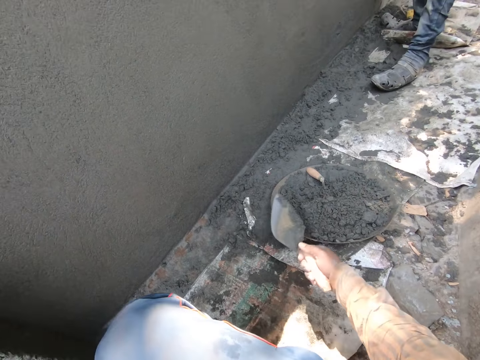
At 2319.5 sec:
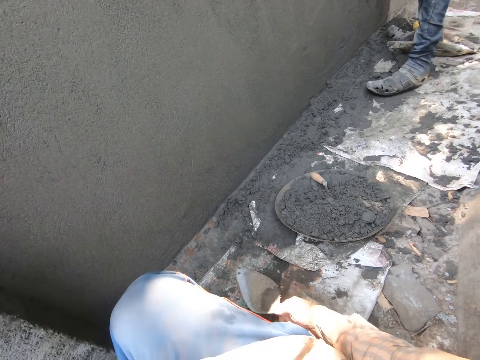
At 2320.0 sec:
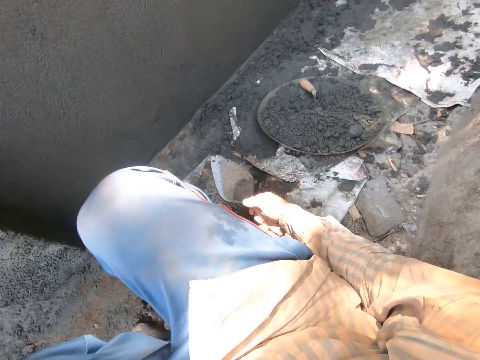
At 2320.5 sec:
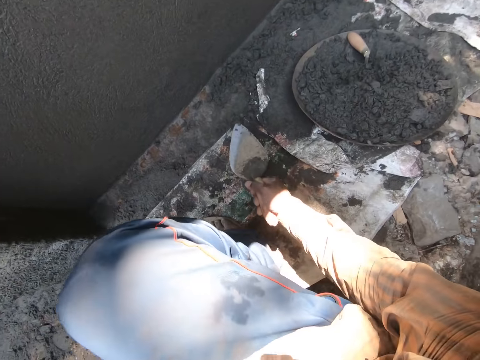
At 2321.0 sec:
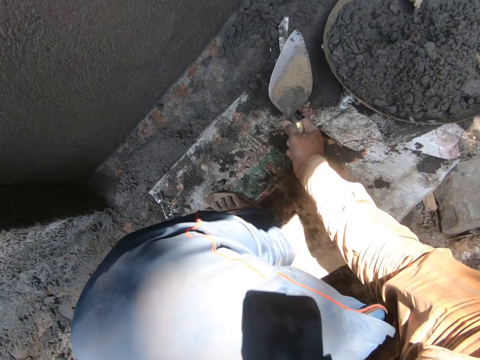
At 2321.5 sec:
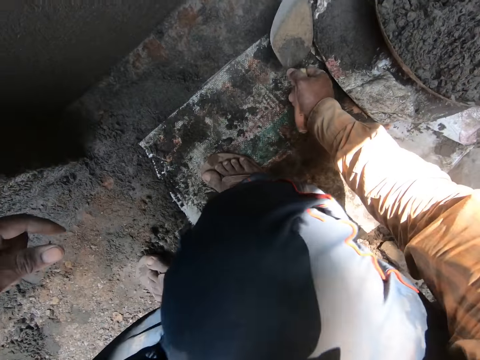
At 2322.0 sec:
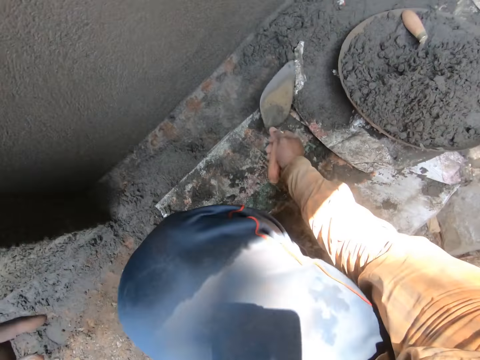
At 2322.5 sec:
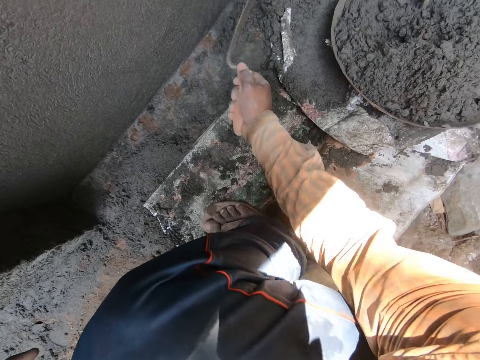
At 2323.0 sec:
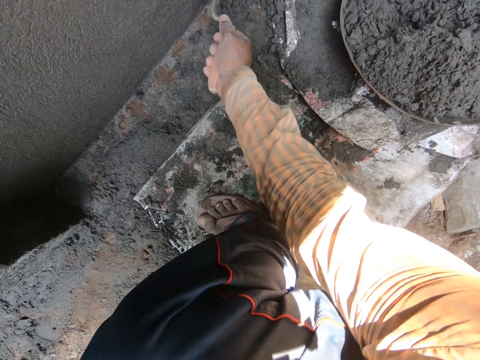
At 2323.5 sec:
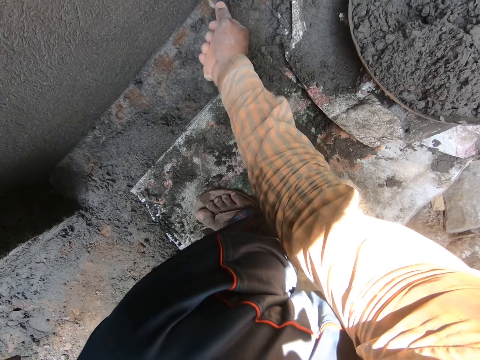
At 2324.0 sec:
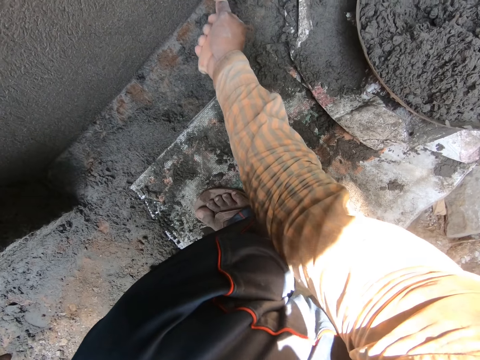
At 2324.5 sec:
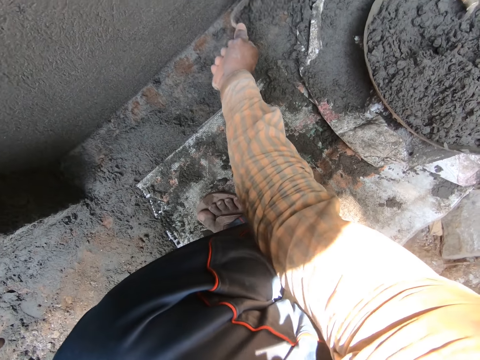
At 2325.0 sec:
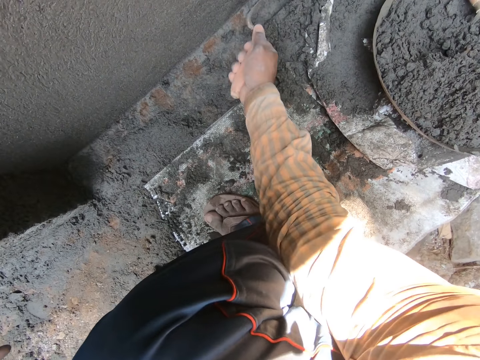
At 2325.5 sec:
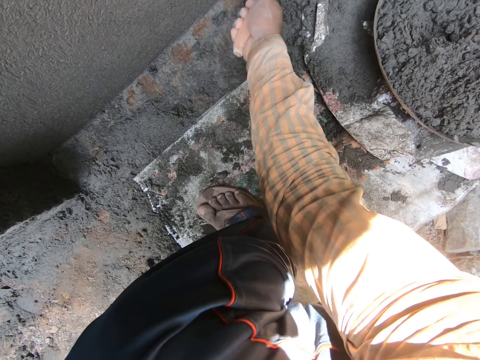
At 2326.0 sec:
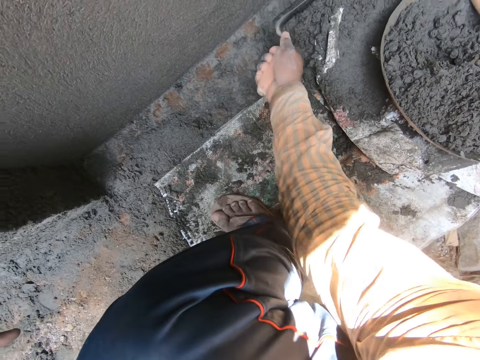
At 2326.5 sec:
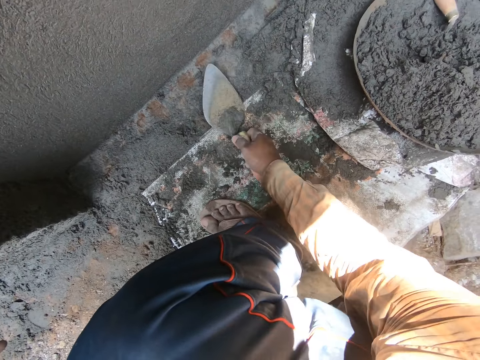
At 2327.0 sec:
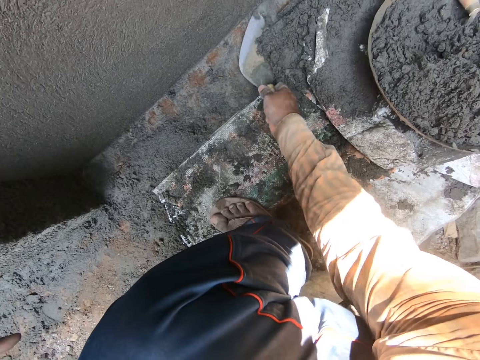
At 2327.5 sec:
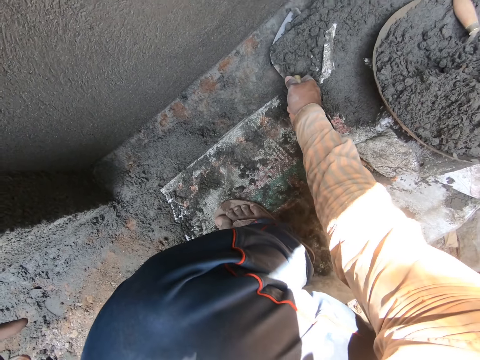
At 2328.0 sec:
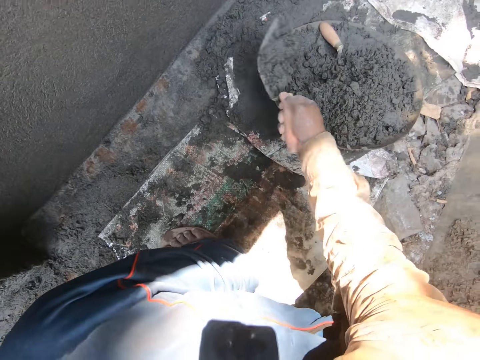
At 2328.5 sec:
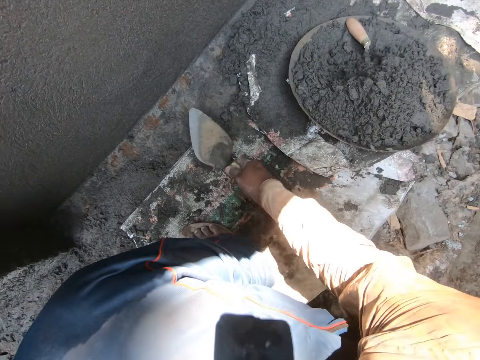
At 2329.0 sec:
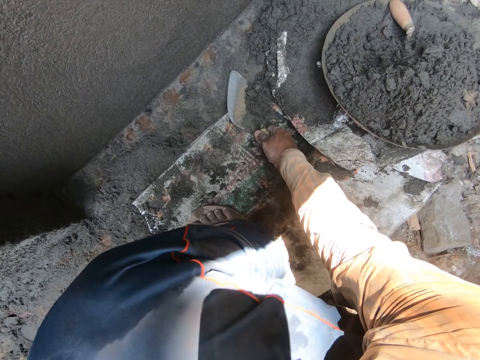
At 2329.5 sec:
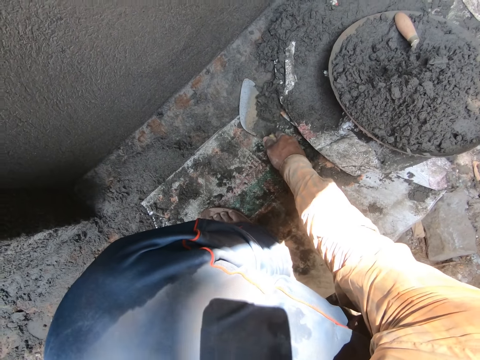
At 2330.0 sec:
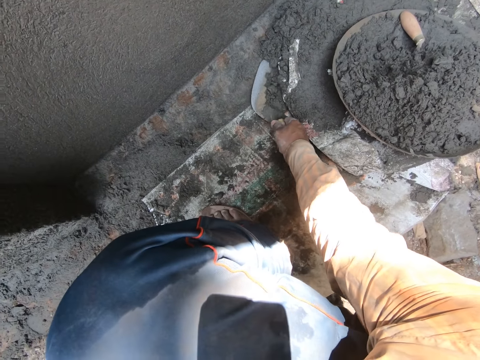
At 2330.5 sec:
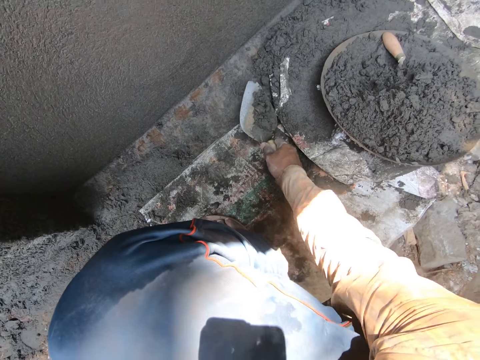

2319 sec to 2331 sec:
The camera wearer pours the concrete sand from the trowel in his right hand in the mortar pan on the sack carpet on the ground. He moves the trowel down. He gathers some concrete sand on the sack carpet on the ground with the trowel in his right hand. He packs some concrete sand from the sack carpet on the ground with the trowel in his right hand. He pours the concrete sand from the trowel in his right hand in the mortar pan on the sack carpet on the ground. He packs some concrete sand from the sack carpet on the ground with the trowel in his right hand.

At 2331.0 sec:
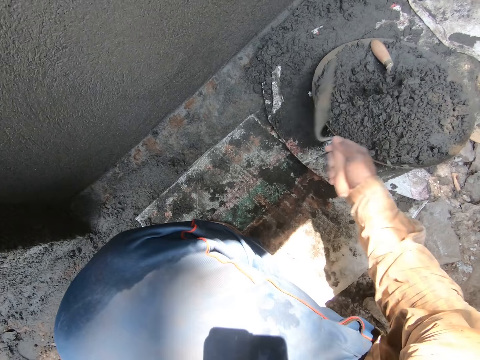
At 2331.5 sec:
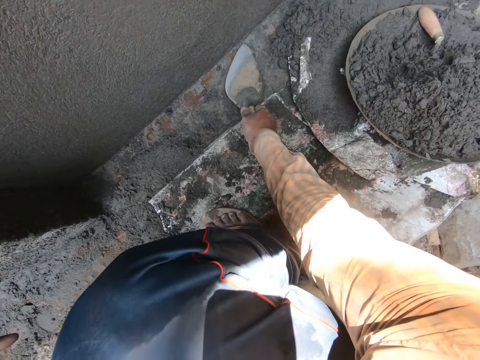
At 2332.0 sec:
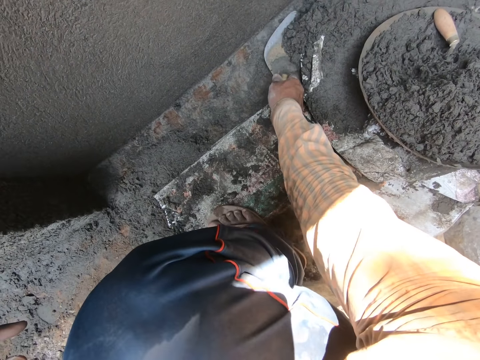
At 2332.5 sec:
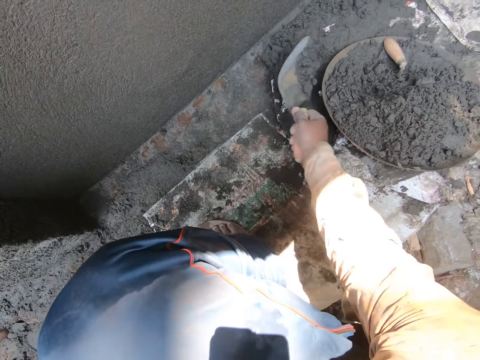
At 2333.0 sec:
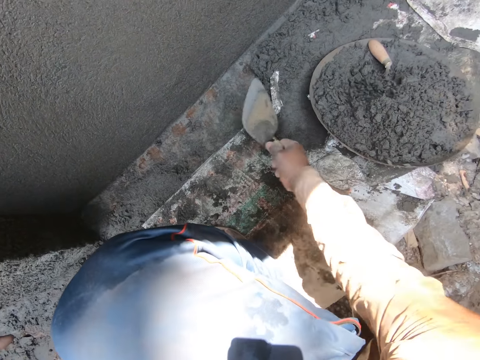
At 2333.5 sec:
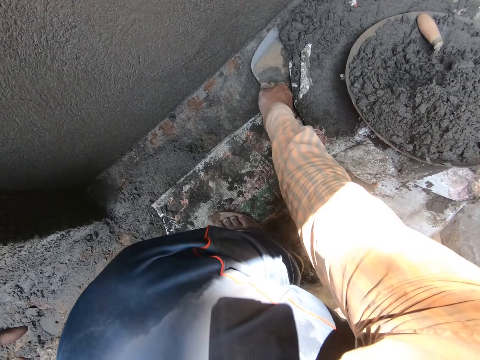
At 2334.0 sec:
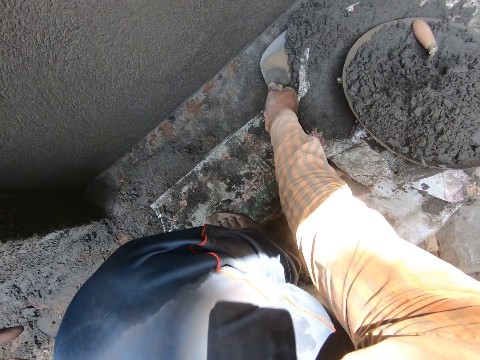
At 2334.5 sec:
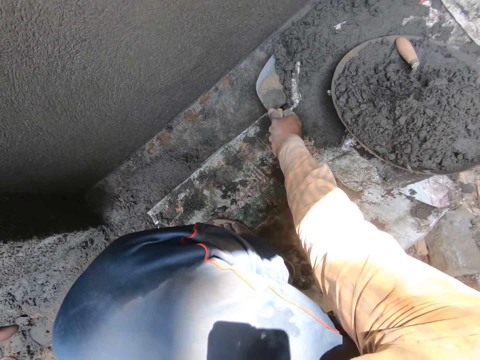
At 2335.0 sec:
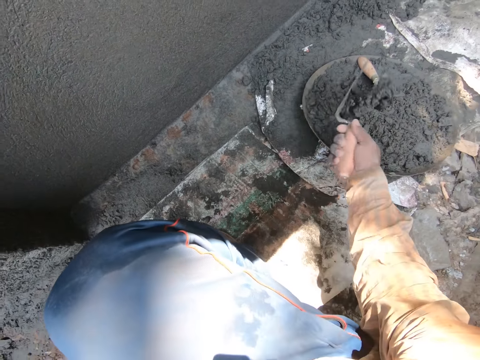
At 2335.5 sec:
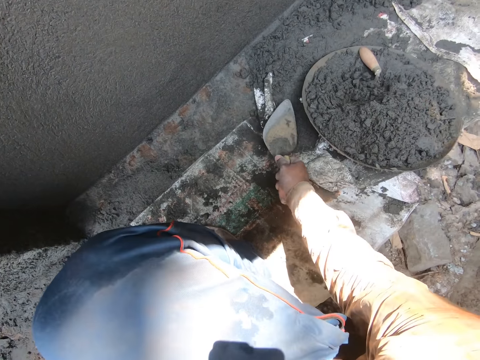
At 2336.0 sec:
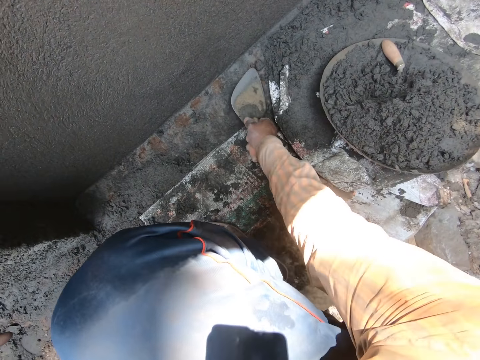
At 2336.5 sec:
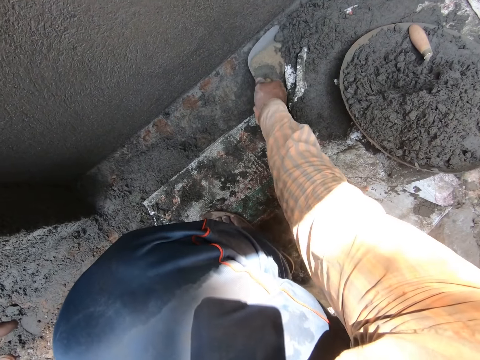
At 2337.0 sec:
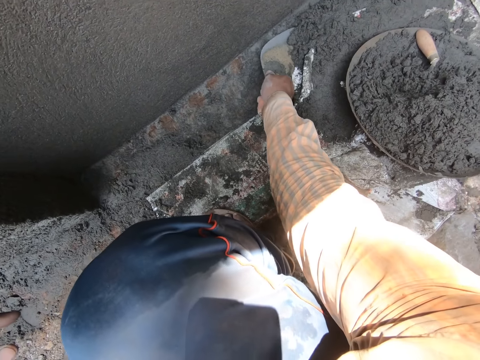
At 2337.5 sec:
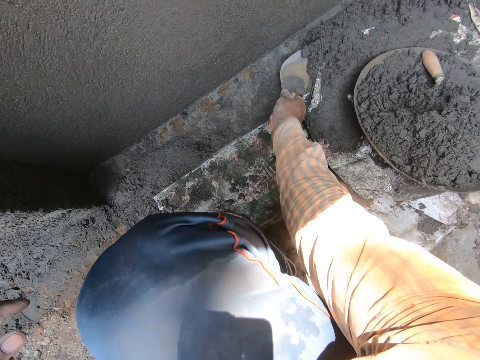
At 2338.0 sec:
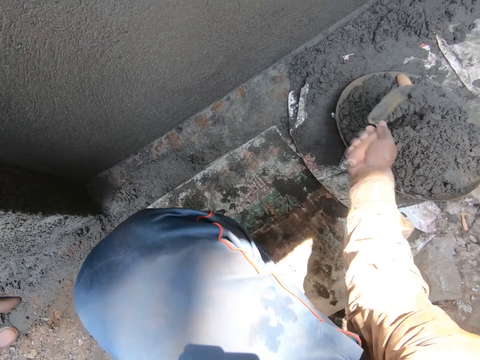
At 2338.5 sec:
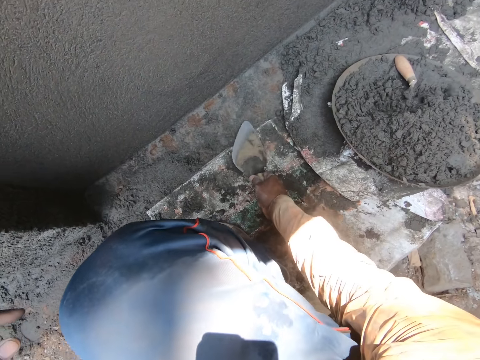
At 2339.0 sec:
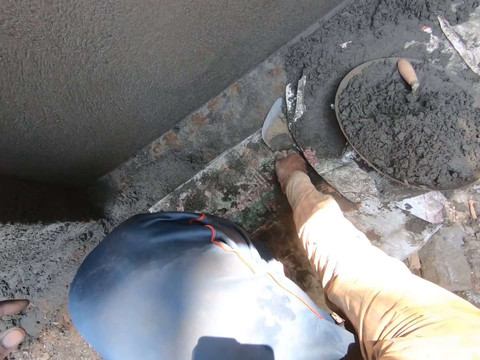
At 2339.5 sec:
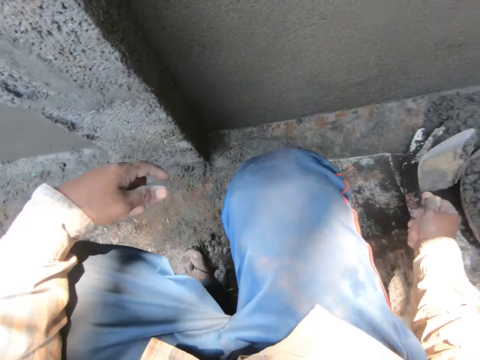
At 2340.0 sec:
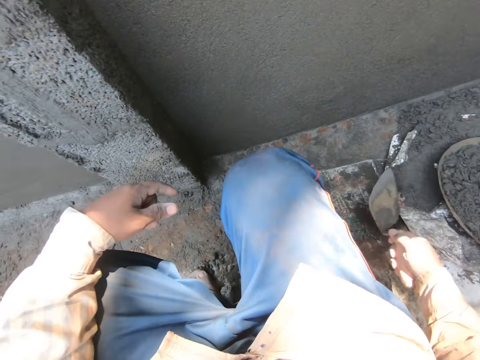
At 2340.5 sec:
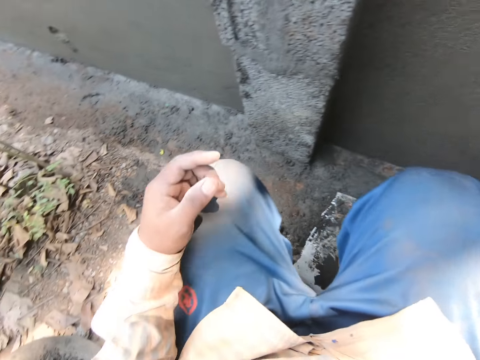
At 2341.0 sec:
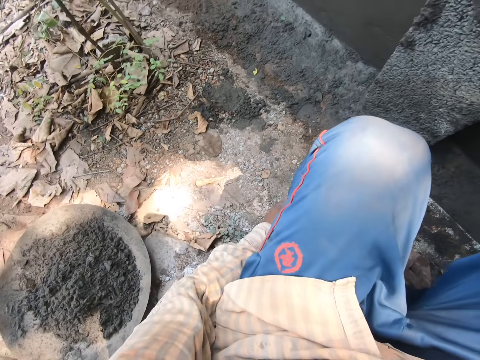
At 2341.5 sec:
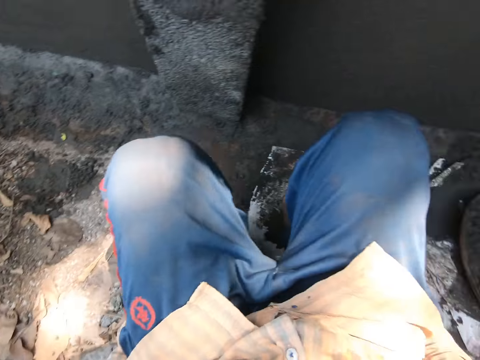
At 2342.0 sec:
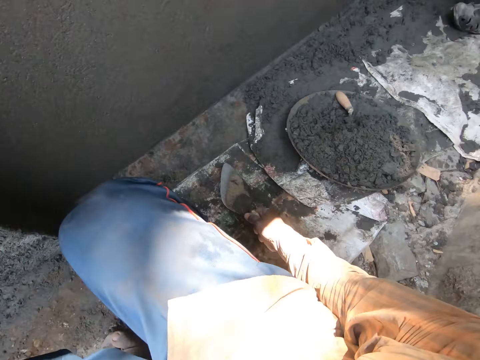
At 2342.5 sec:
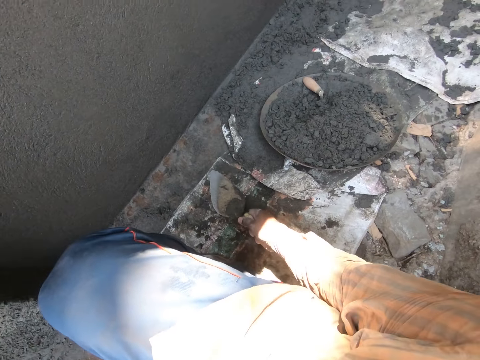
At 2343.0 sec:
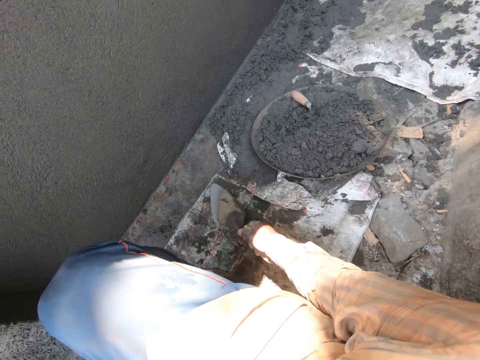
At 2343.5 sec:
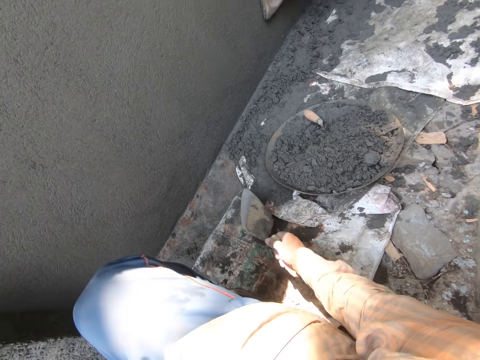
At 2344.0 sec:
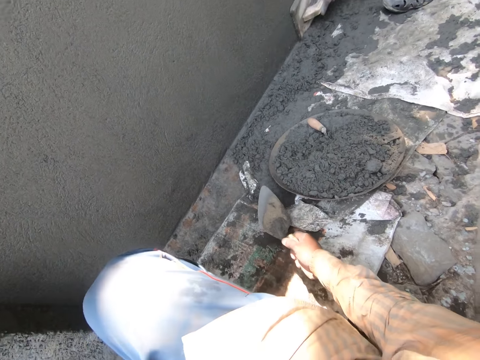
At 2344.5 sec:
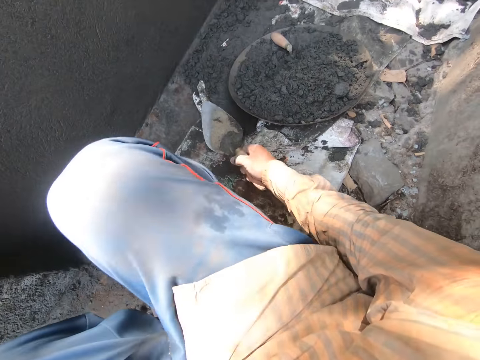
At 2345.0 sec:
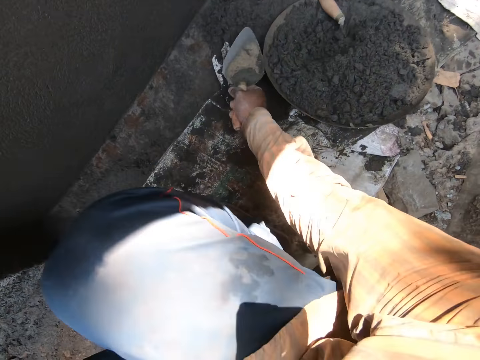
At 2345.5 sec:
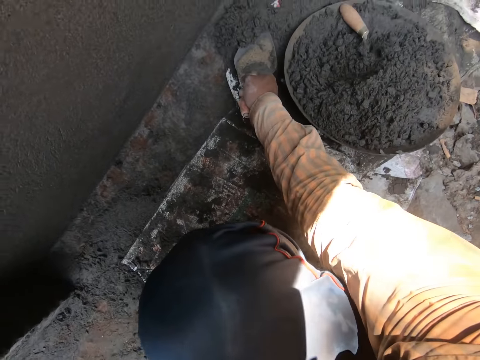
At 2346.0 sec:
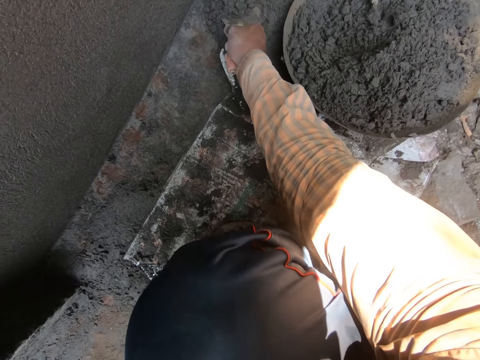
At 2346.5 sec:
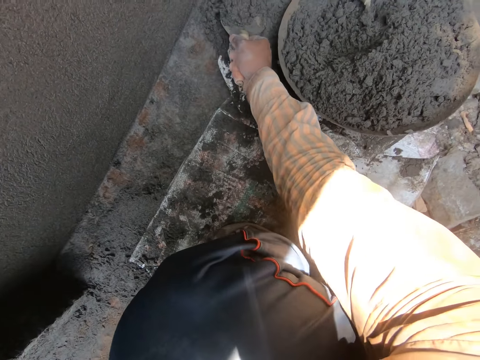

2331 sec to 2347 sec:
The camera wearer pours the concrete sand from the trowel in his right hand in the mortar pan on the sack carpet on the ground. He packs some concrete sand from the sack carpet on the ground with the trowel in his right hand. He pours the concrete sand from the trowel in his right hand in the mortar pan on the sack carpet on the ground. He packs some concrete sand from the sack carpet on the ground with the trowel in his right hand. He pours the concrete sand from the trowel in his right hand in the mortar pan on the sack carpet on the ground. He packs some concrete sand from the sack carpet on the ground with the trowel in his right hand. He pours the concrete sand from the trowel in his right hand in the mortar pan on the sack carpet on the ground. He packs some concrete sand from the sack carpet on the ground with the trowel in his right hand. He pours the concrete sand from the trowel in his right hand in the mortar pan on the sack carpet on the ground. He moves his hands down. He looks around. He packs some concrete sand from the sack carpet on the ground with the trowel in his right hand. He moves the trowel down.
